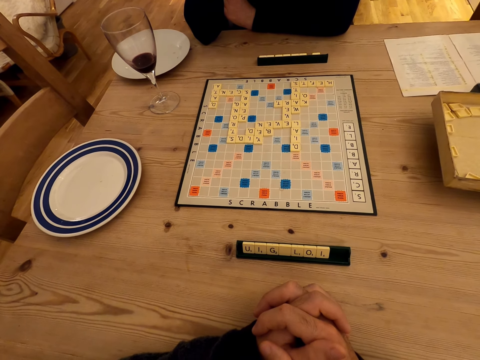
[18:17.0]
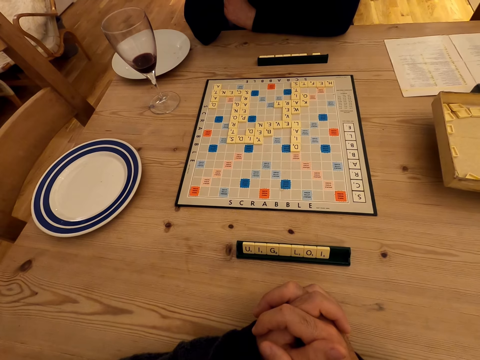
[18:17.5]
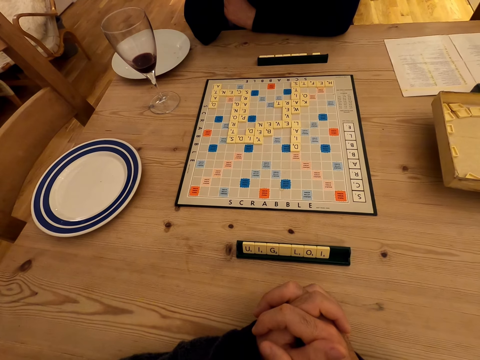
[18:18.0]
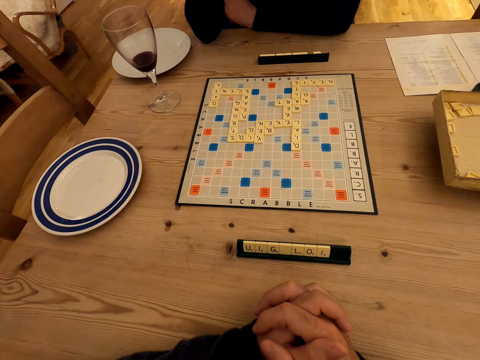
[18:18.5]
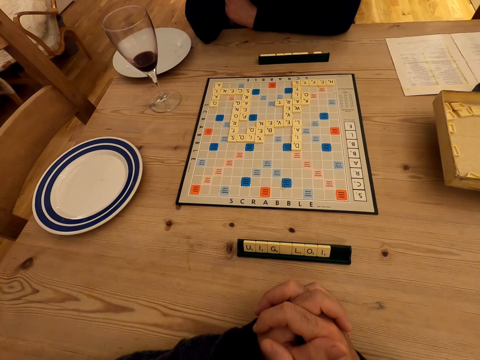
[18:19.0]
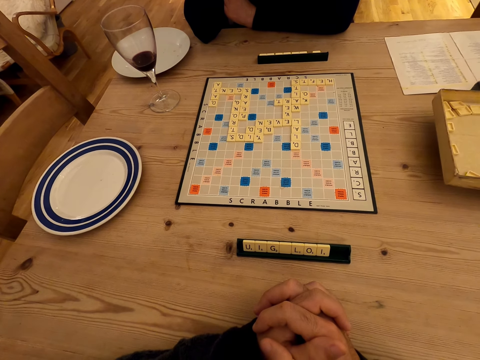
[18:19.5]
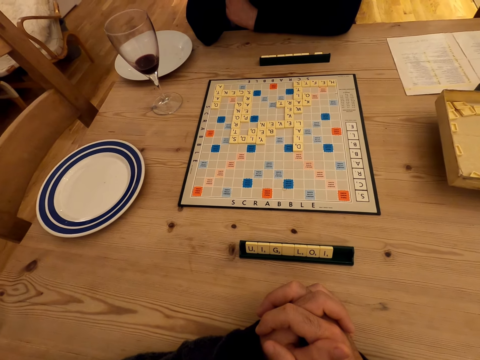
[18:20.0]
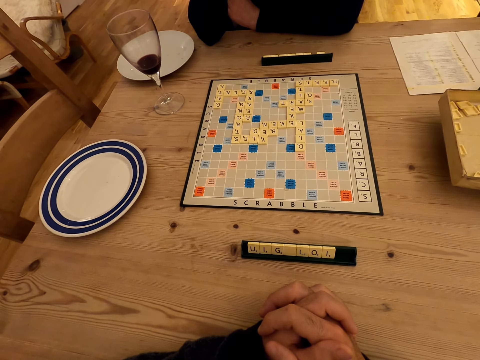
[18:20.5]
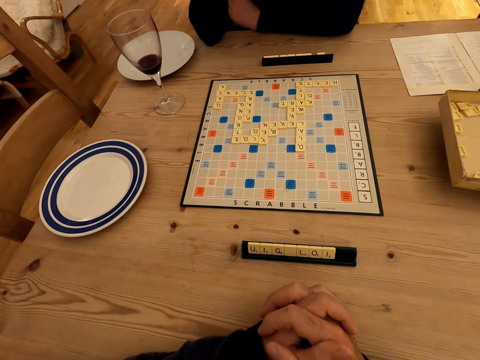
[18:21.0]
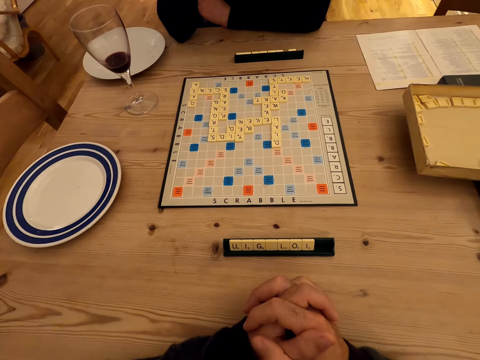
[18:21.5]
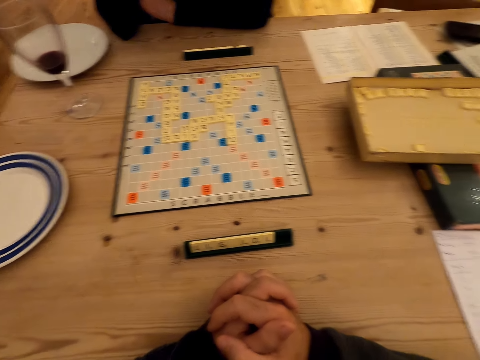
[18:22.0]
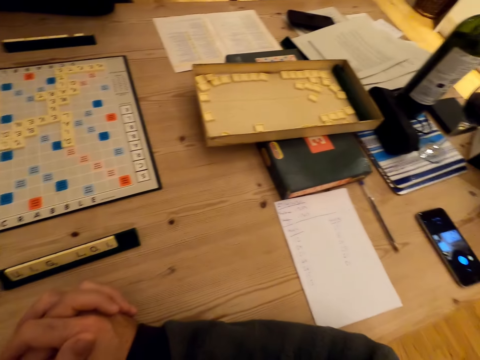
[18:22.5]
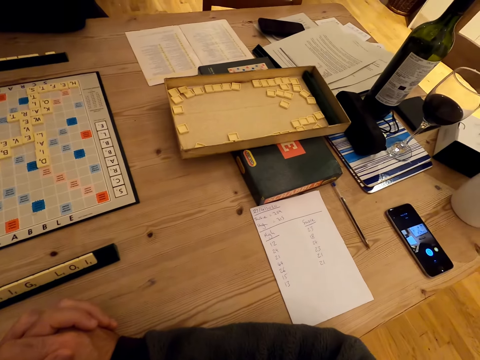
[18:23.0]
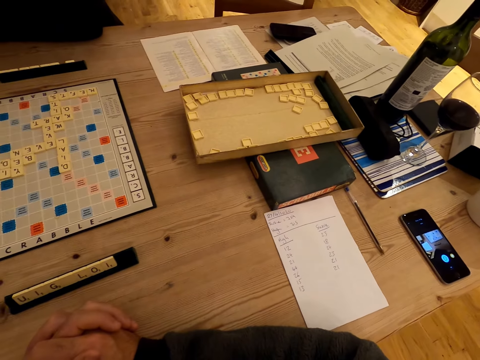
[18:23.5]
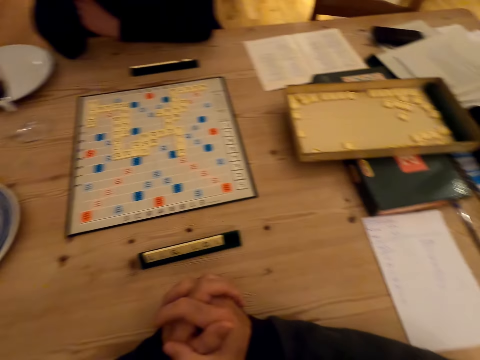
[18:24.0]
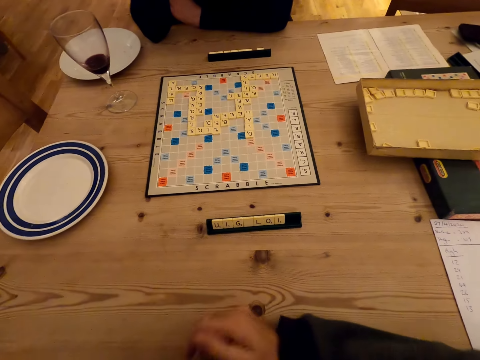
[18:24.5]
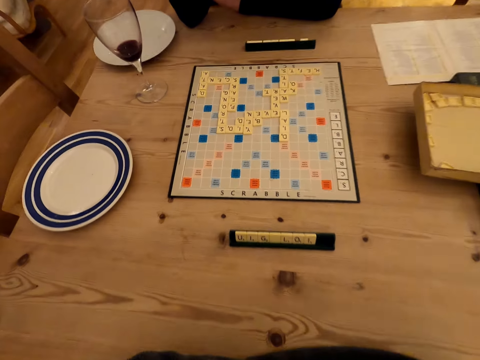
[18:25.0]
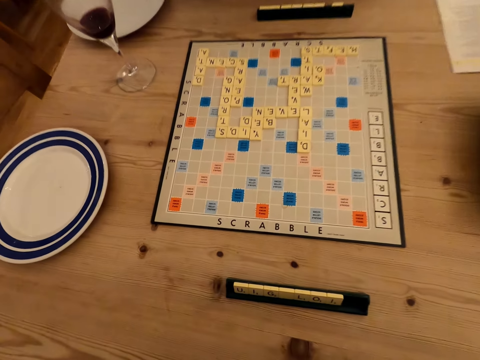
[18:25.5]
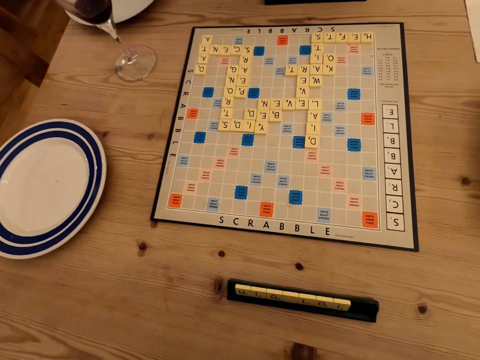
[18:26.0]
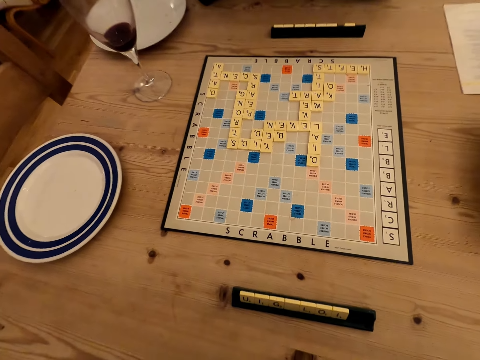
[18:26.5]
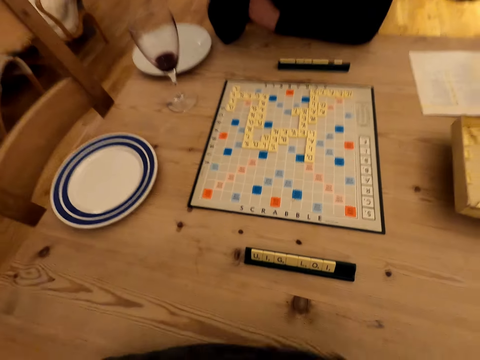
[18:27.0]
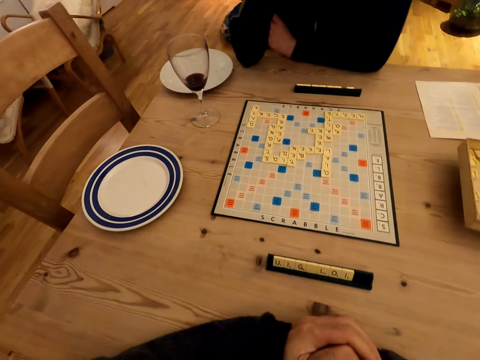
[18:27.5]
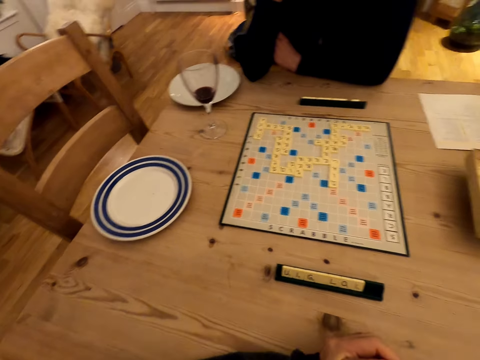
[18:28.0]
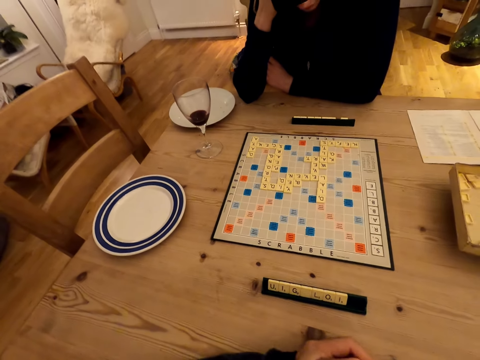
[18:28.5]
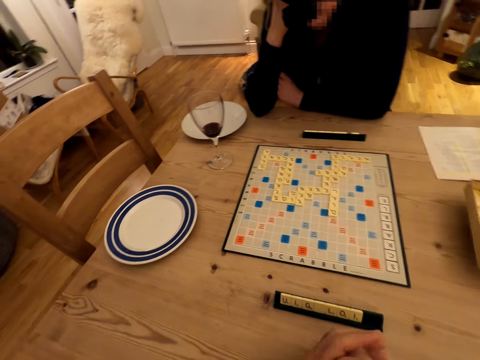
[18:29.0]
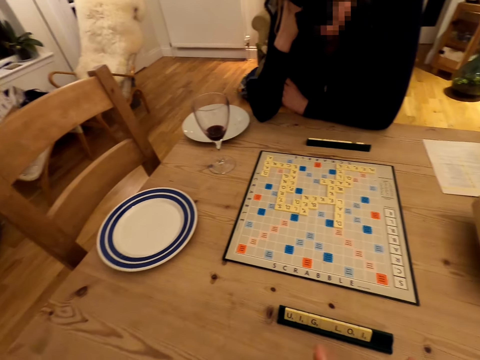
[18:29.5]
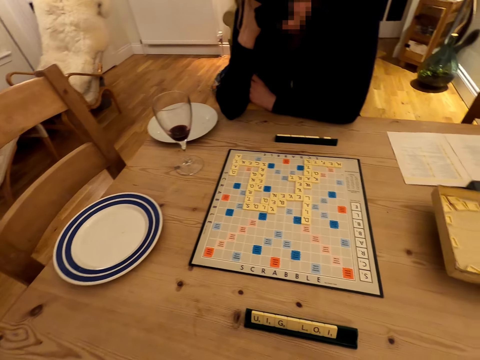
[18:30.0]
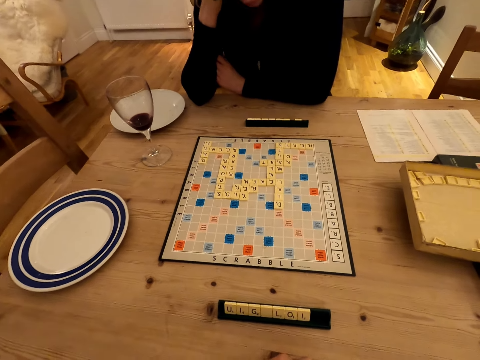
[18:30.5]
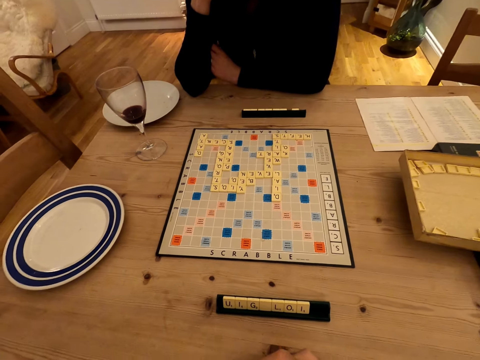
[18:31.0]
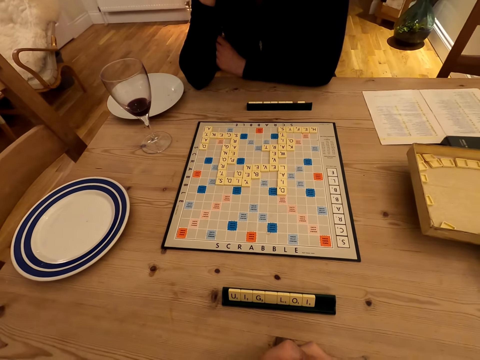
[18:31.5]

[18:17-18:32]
The camera wearer looks around. She moves hands, folds her hands, stares at the scrabble board, and moves her hands.

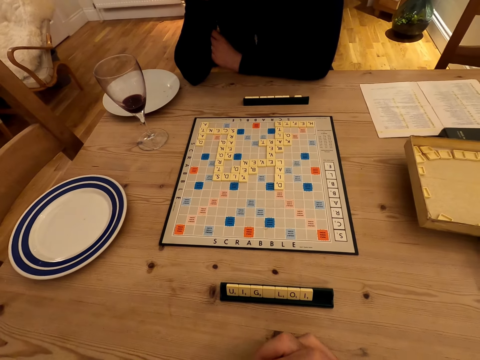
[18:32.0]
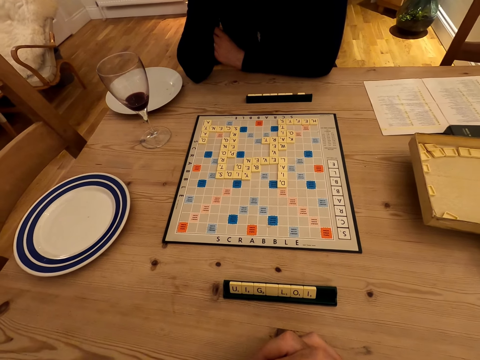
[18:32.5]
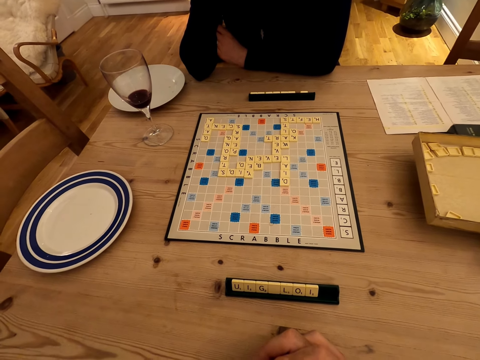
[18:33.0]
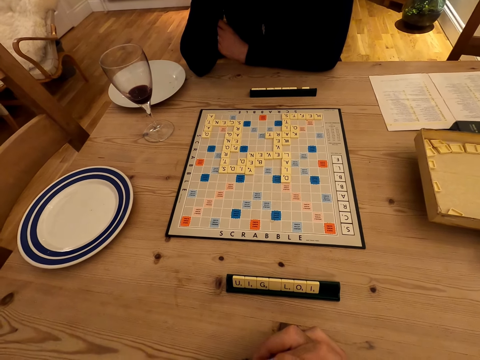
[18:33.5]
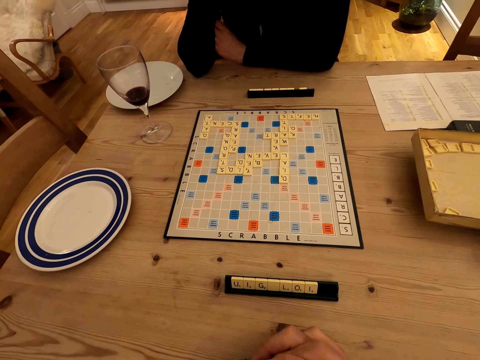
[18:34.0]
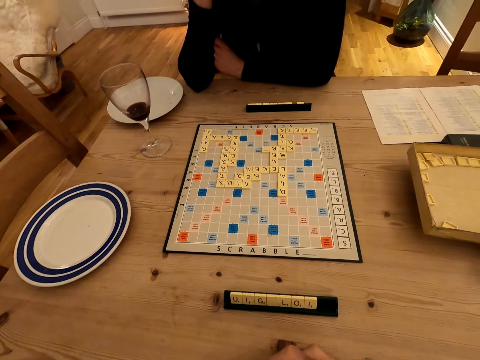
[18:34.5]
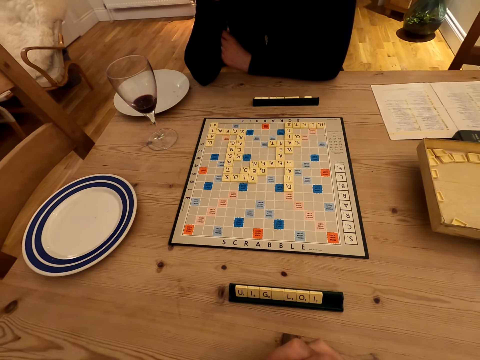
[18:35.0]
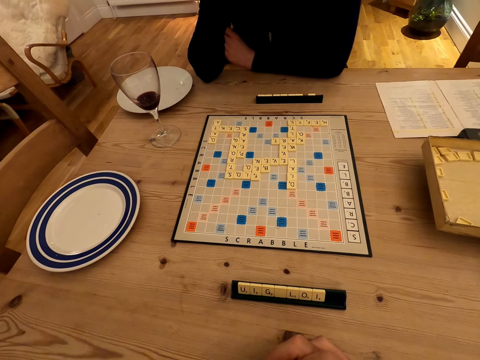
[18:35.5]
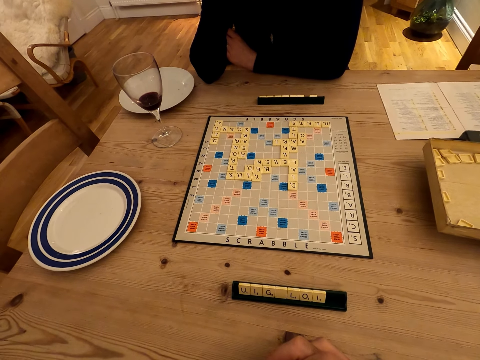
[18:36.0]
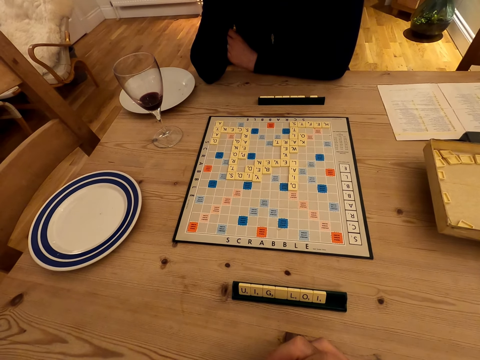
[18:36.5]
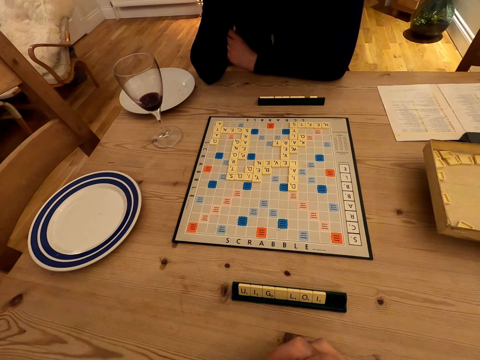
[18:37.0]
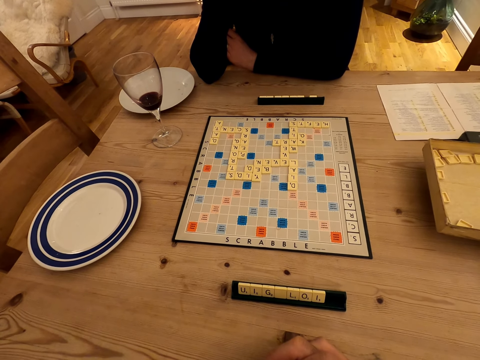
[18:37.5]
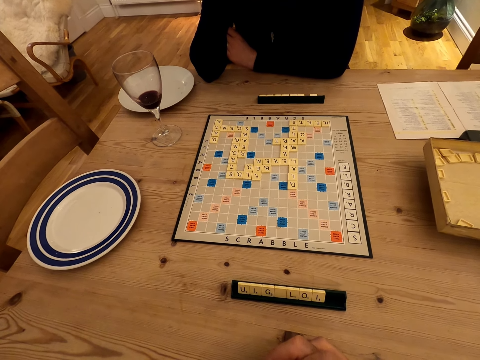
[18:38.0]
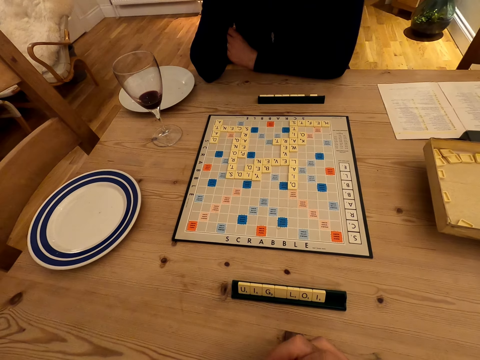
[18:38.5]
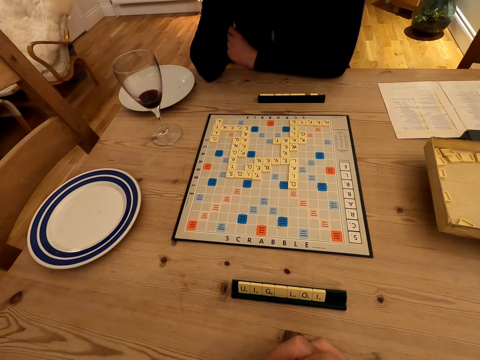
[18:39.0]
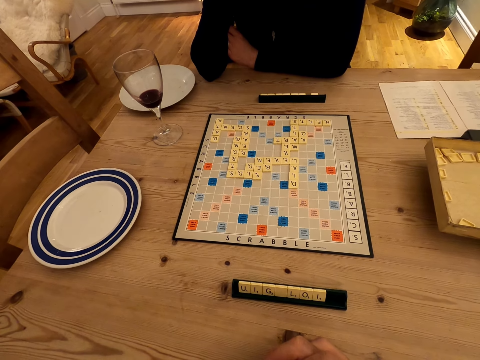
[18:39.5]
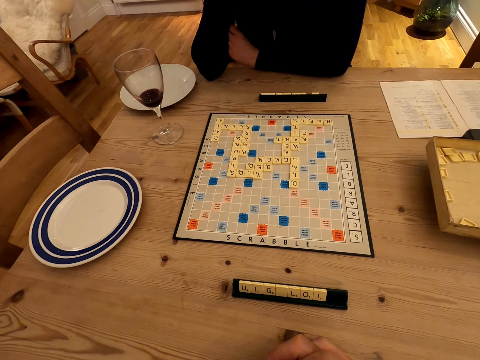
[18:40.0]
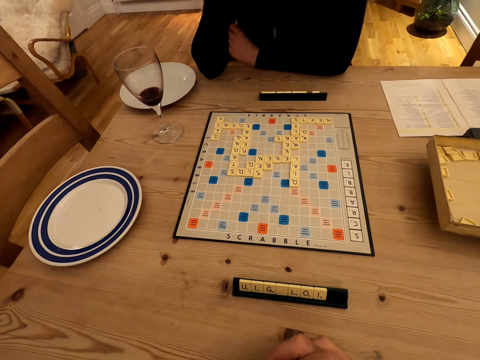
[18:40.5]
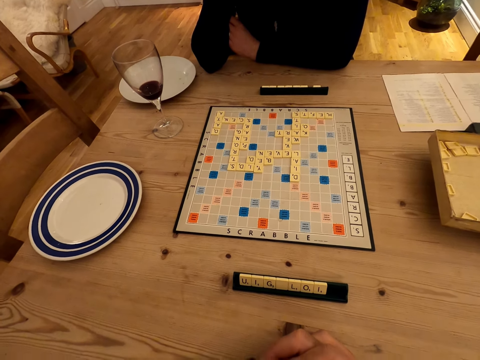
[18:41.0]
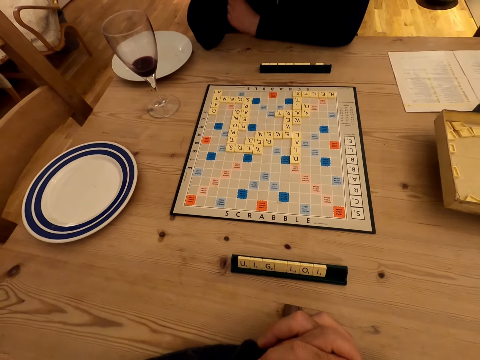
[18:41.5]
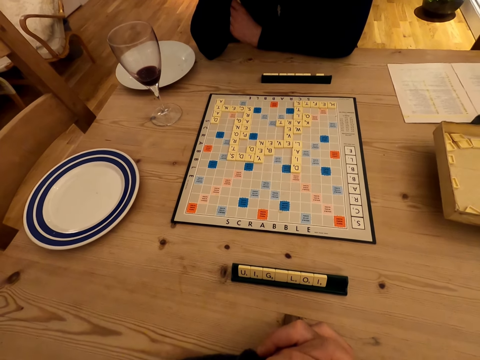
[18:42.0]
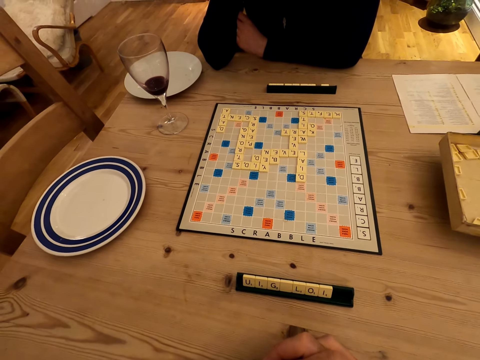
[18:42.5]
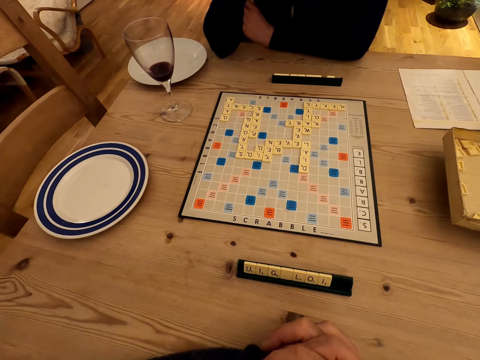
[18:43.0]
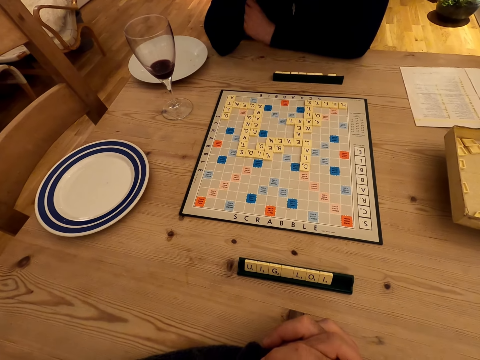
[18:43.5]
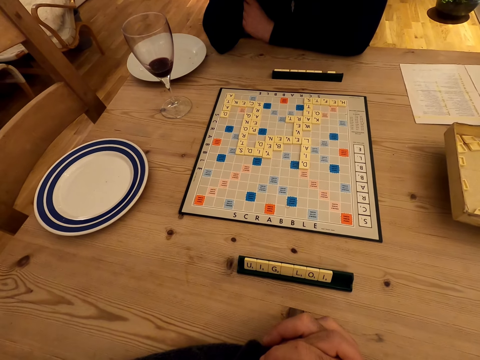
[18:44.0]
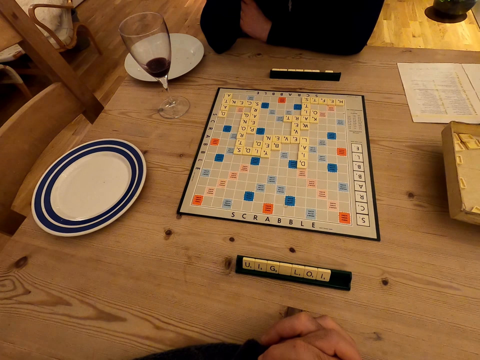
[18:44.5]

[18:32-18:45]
The camera wearer stares at the scrabble board.
